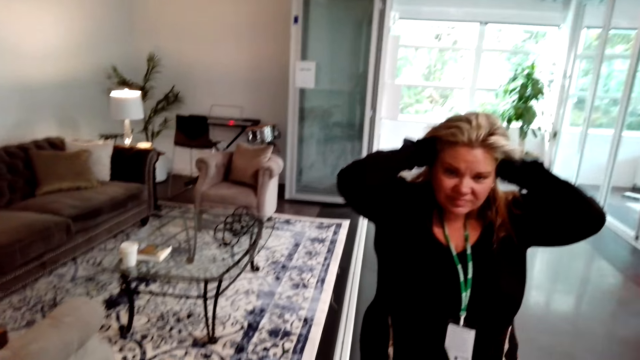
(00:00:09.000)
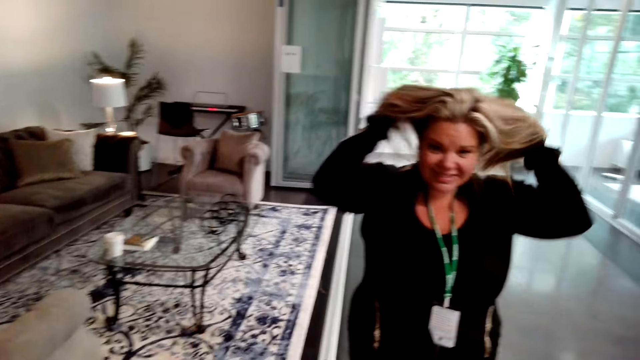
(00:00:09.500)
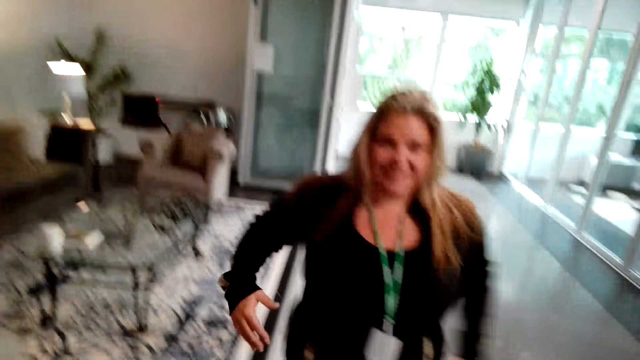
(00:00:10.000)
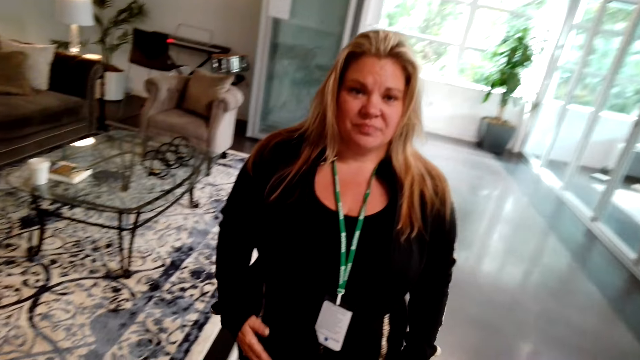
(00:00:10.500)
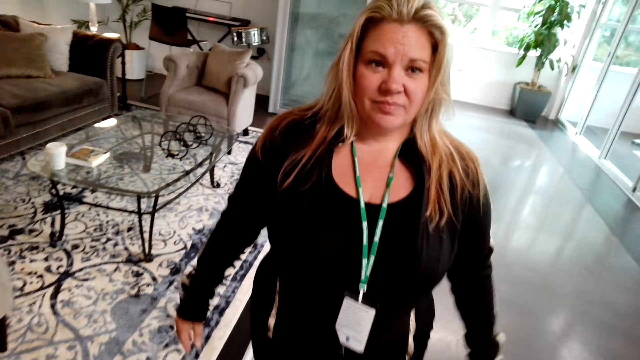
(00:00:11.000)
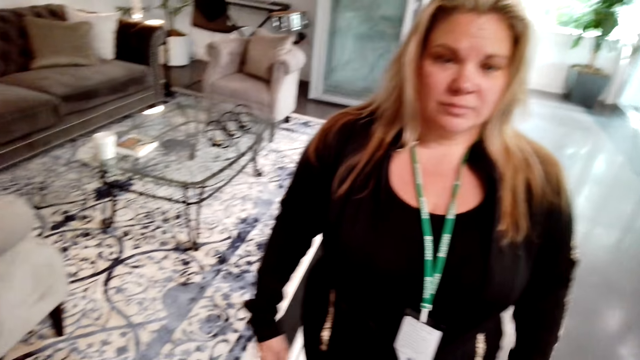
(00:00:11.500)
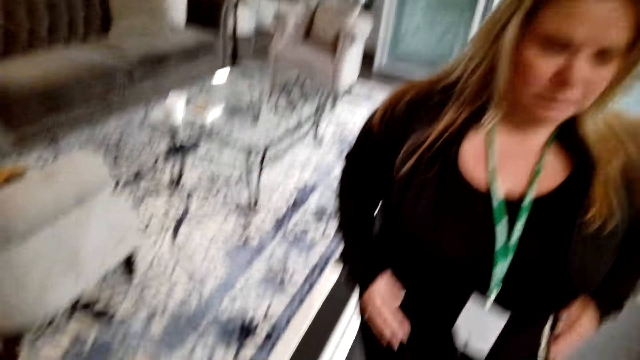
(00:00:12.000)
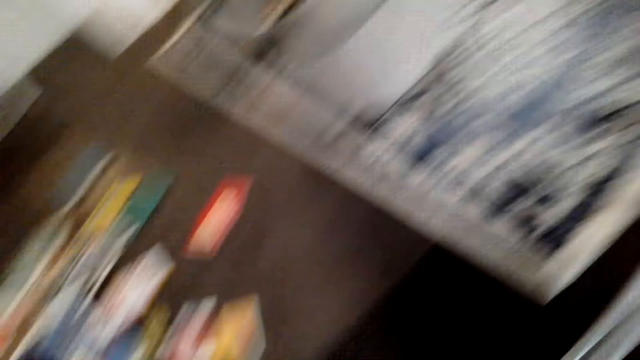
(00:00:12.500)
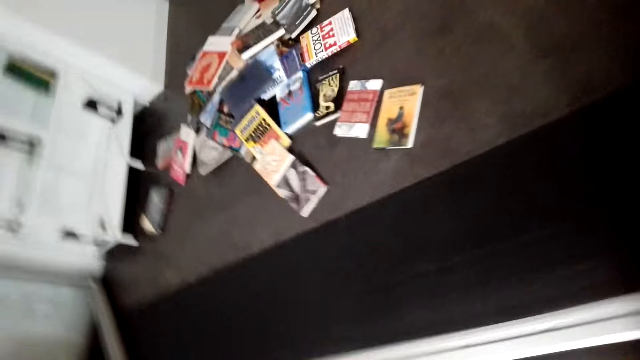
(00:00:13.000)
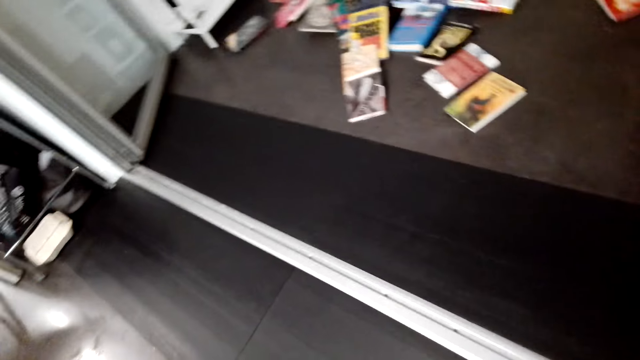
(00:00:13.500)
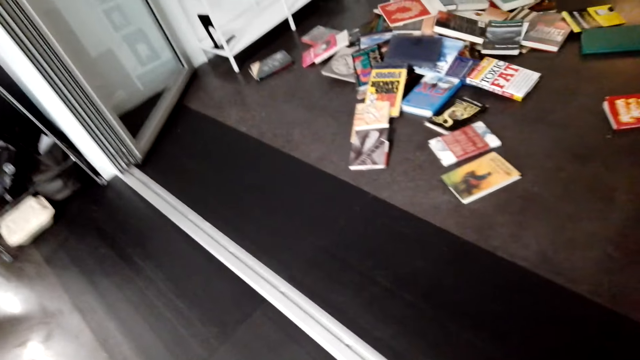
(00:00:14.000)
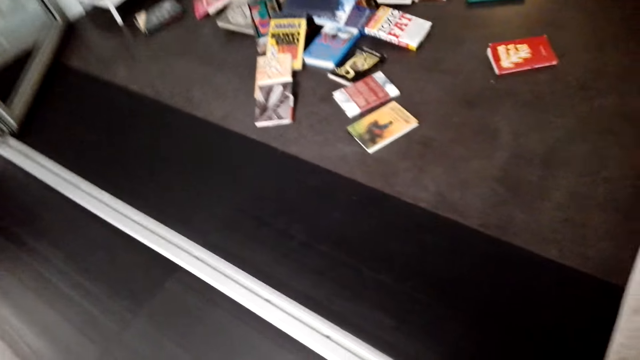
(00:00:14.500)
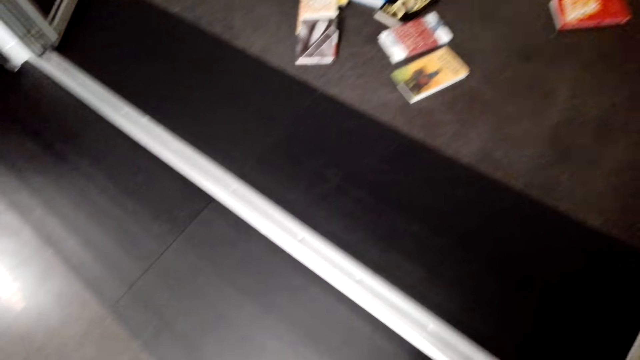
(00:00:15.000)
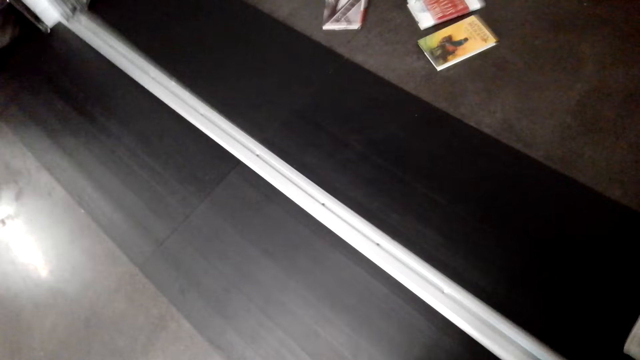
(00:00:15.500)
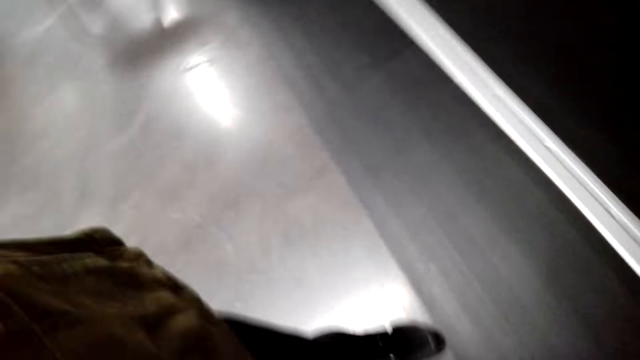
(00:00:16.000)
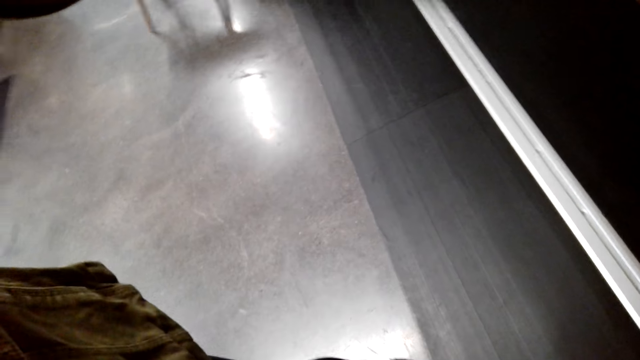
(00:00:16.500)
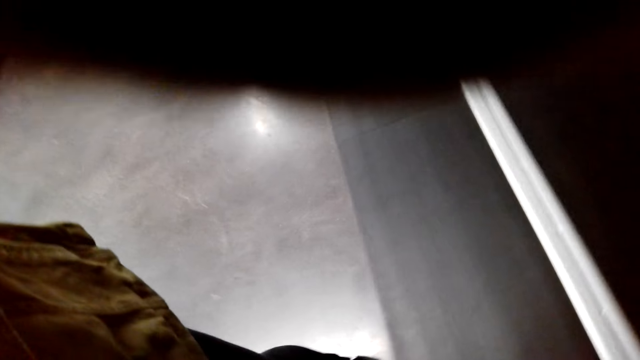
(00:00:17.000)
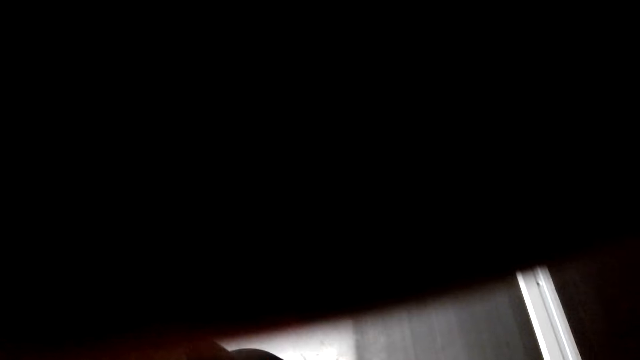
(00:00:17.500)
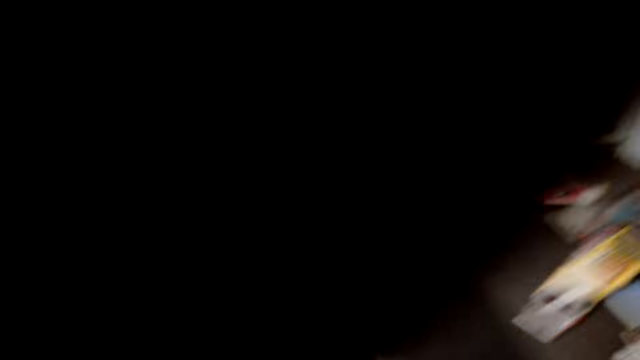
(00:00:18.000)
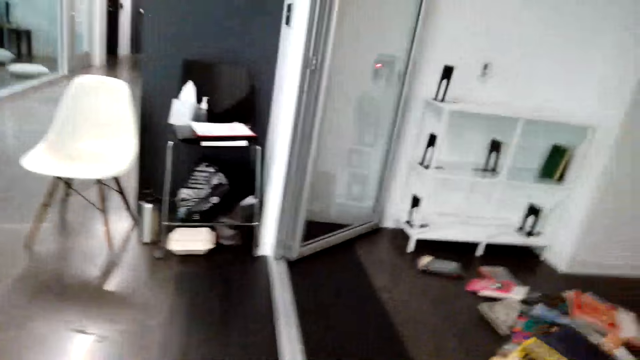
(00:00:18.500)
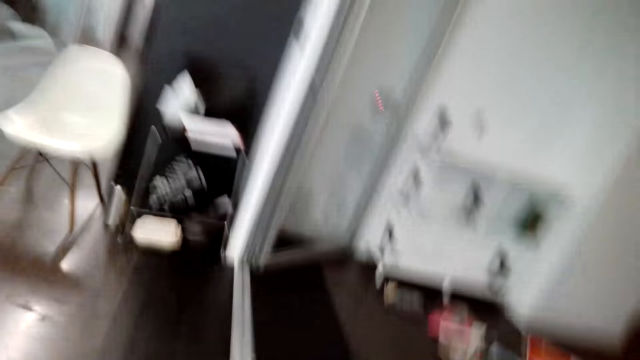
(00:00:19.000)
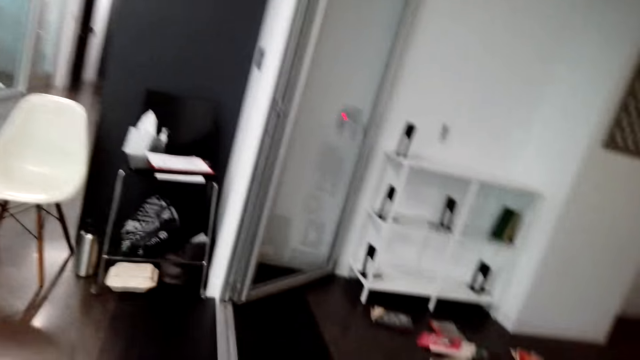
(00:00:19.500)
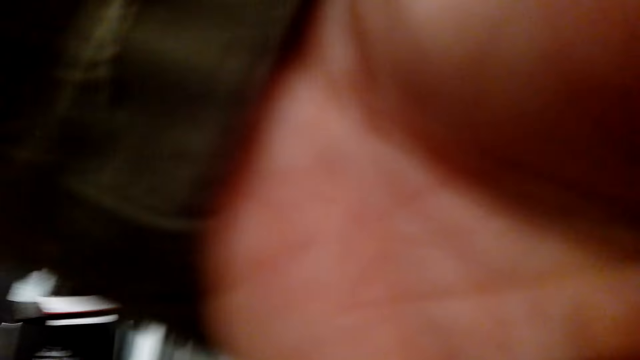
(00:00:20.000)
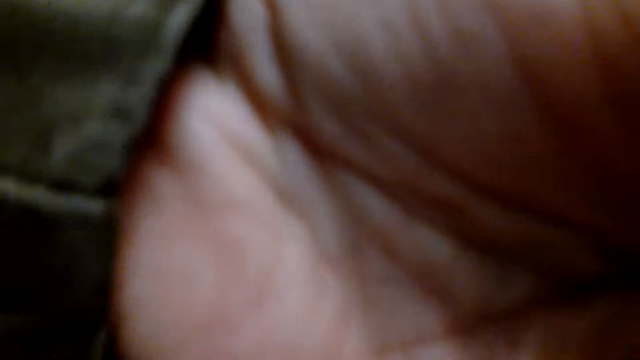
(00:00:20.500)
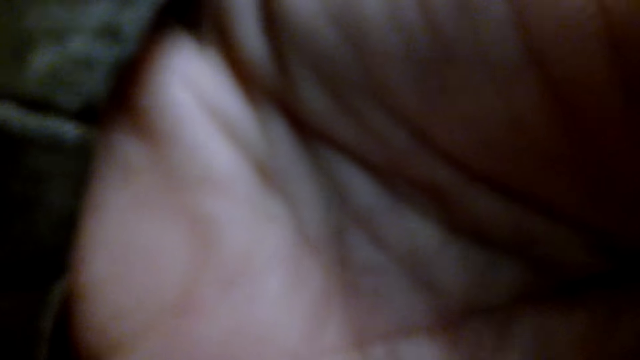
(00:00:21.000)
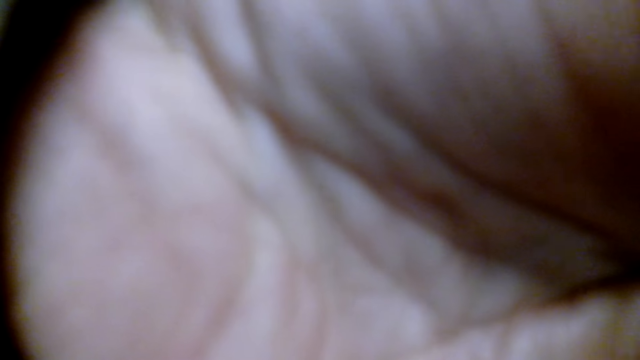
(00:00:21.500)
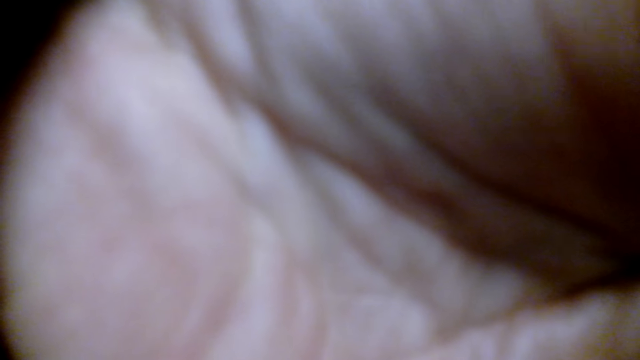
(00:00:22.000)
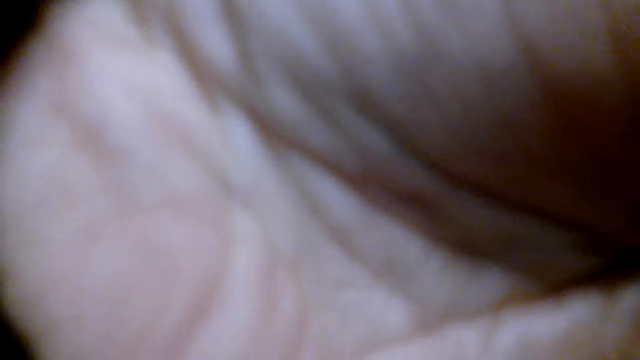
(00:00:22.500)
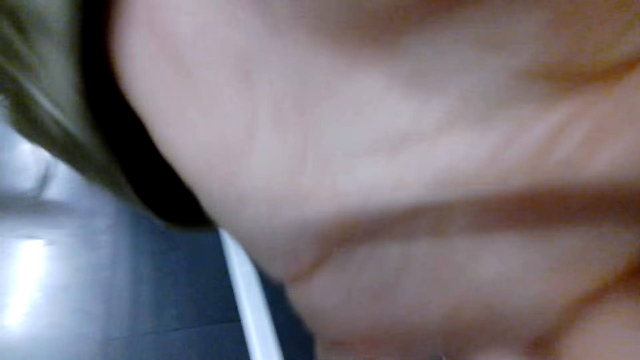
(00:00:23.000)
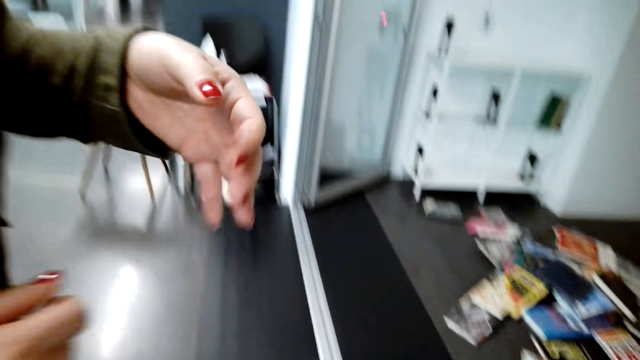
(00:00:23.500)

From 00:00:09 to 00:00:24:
A woman touches the head. The camera wearer talks with the woman. They stare around the house. They fix the camera. The woman talks to the camera wearer. The camera wearer fixes the camera. The woman adjusts the camera on the head of the camera wearer. The camera wearer talks with the woman.

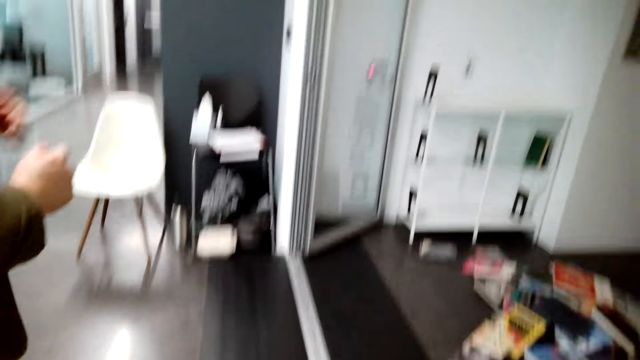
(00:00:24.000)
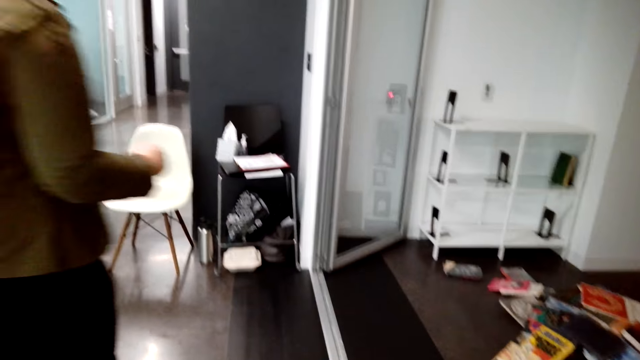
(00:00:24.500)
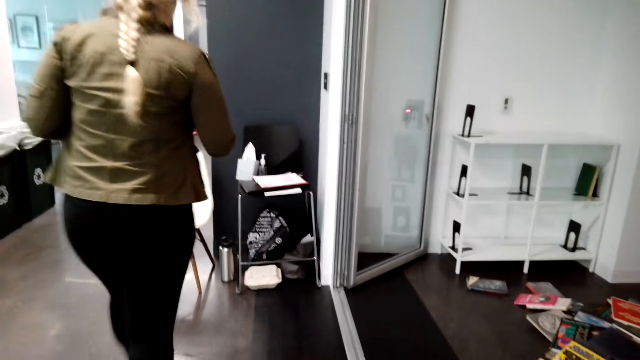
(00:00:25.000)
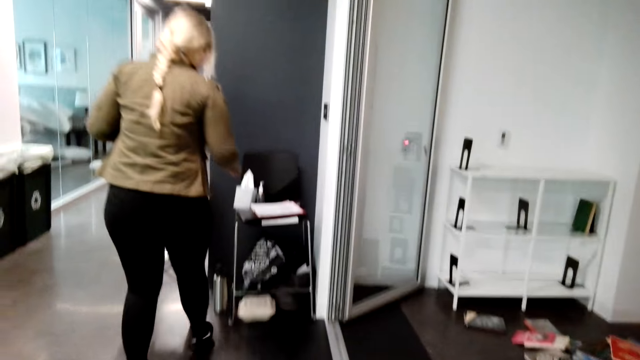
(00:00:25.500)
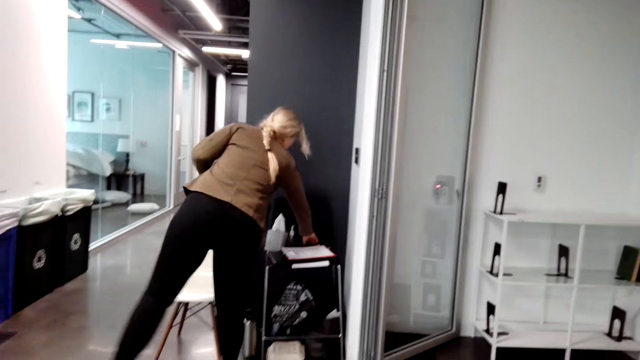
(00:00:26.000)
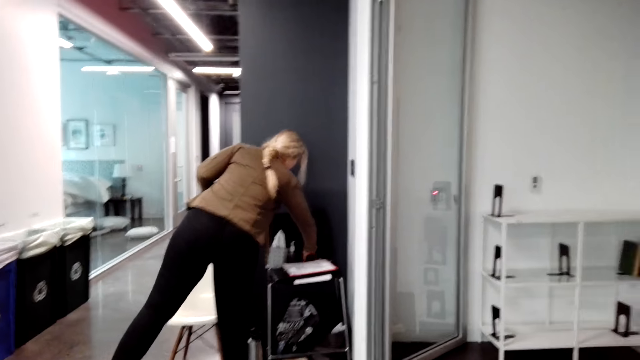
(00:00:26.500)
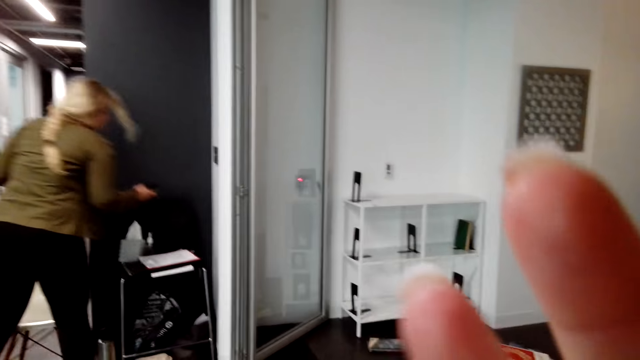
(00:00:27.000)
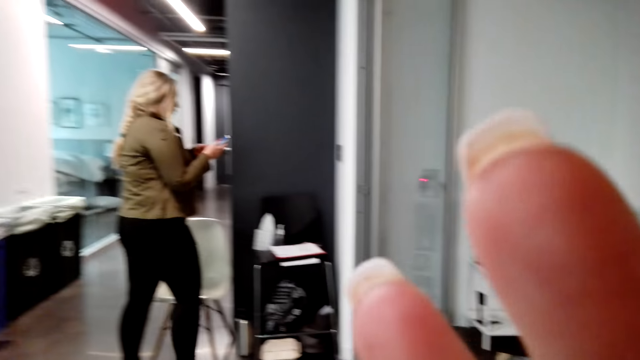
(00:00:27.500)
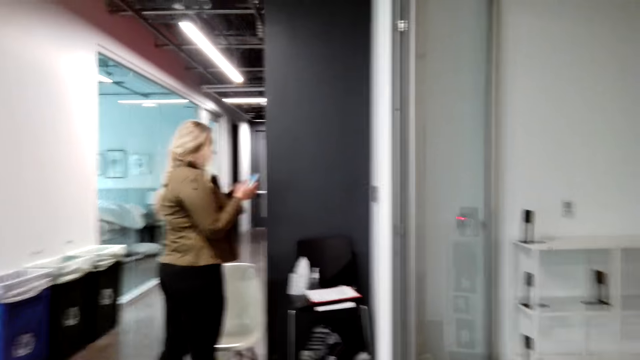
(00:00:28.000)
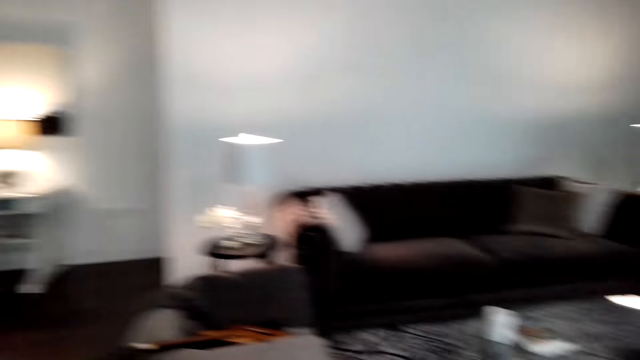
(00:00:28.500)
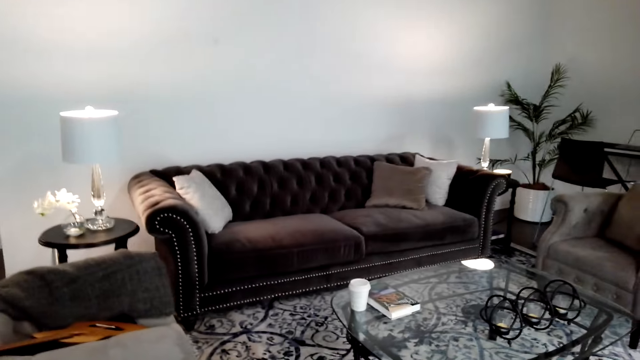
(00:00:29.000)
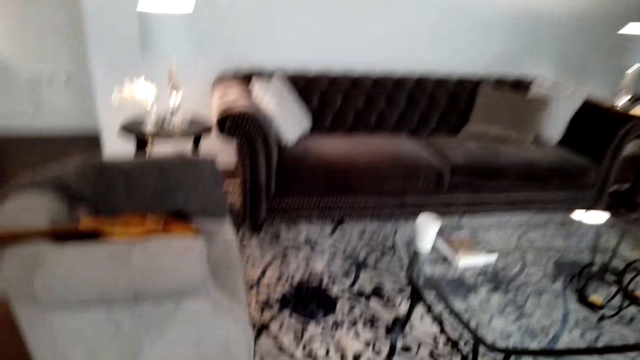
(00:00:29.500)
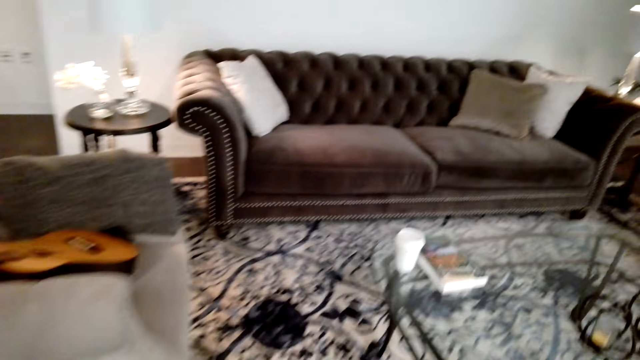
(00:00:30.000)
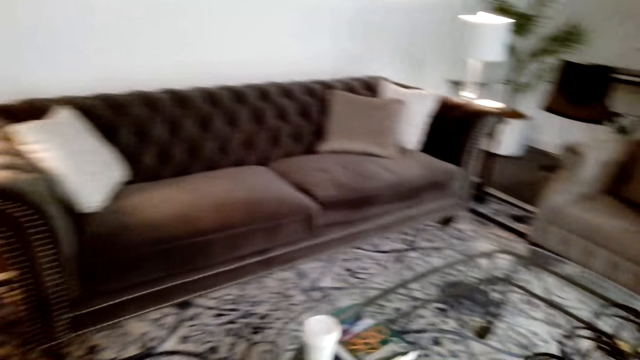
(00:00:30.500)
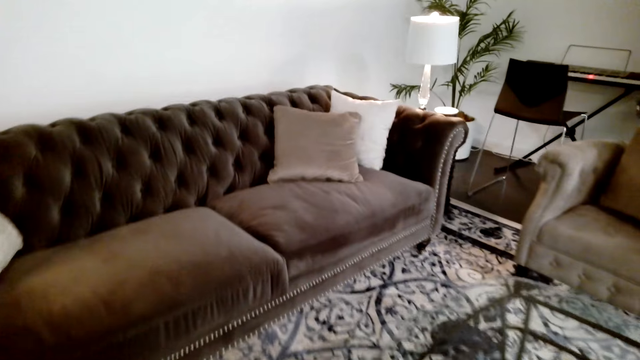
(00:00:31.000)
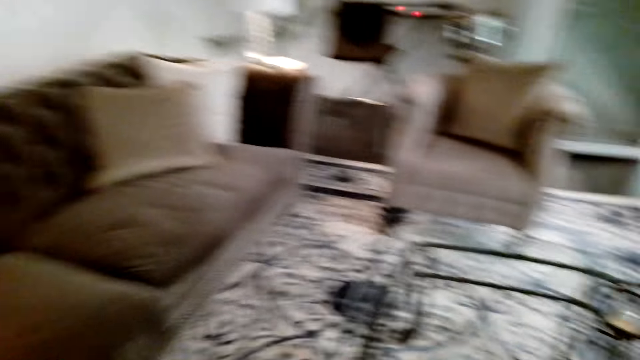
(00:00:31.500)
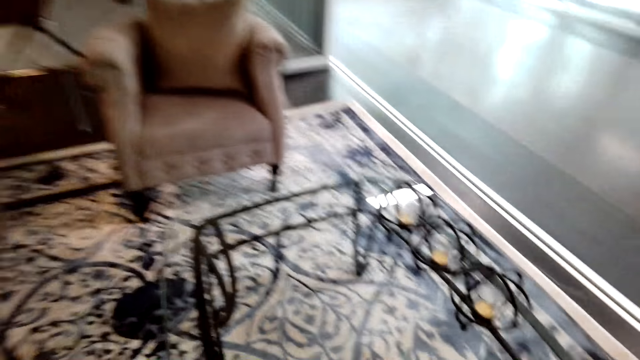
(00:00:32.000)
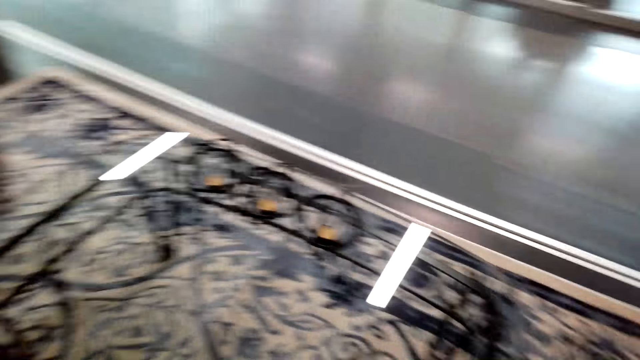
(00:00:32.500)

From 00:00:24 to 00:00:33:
A woman walks around the house. The woman picks up the phone from the chair. The camera wearer raises a hand and adjusts the camera on the head. The woman operates the phone. The camera wearer stares around the house and walks around the house.
